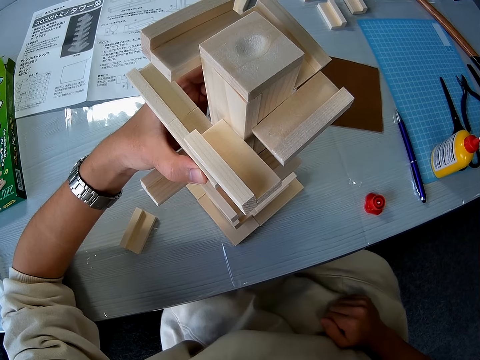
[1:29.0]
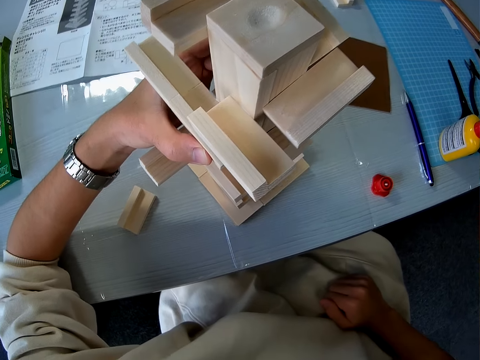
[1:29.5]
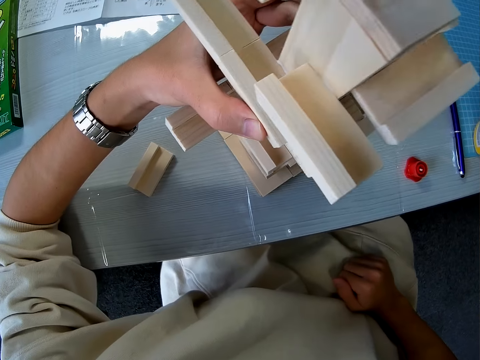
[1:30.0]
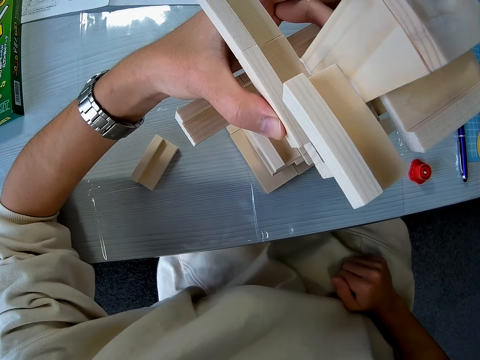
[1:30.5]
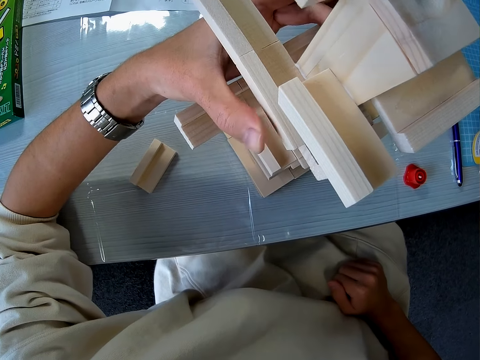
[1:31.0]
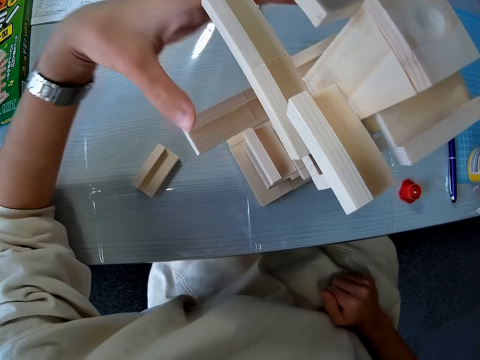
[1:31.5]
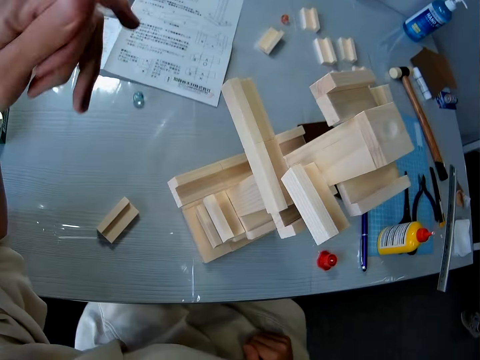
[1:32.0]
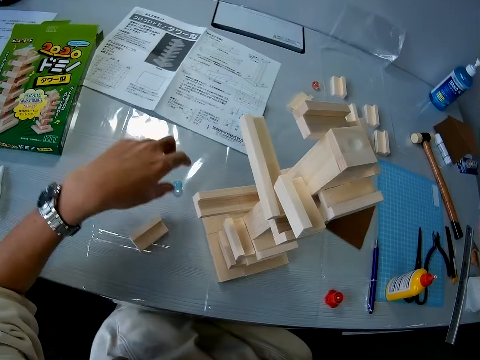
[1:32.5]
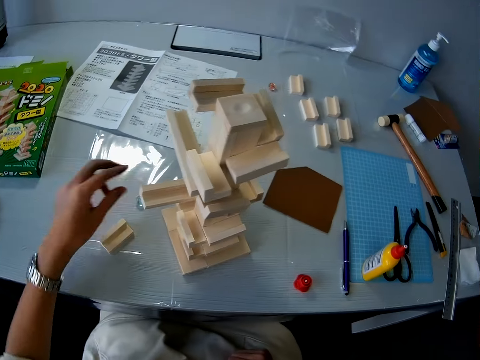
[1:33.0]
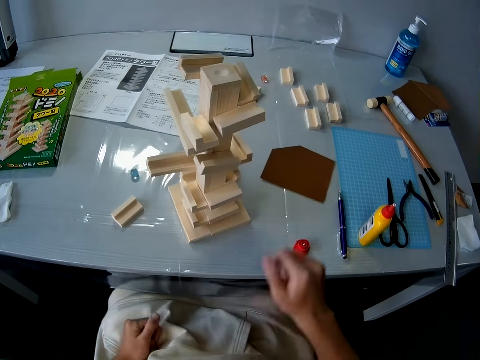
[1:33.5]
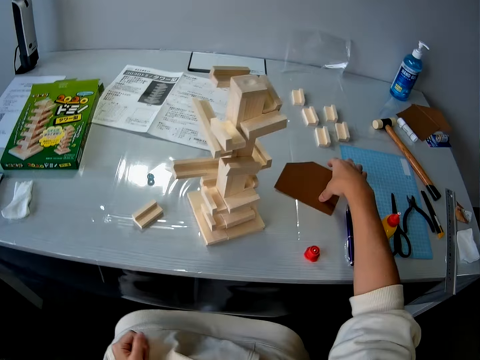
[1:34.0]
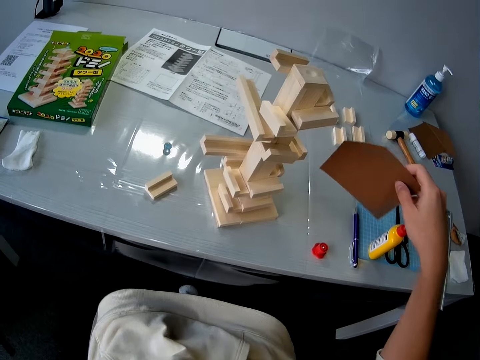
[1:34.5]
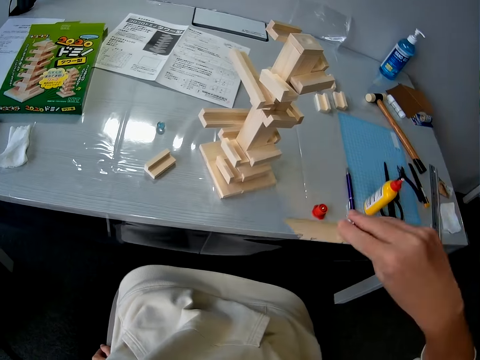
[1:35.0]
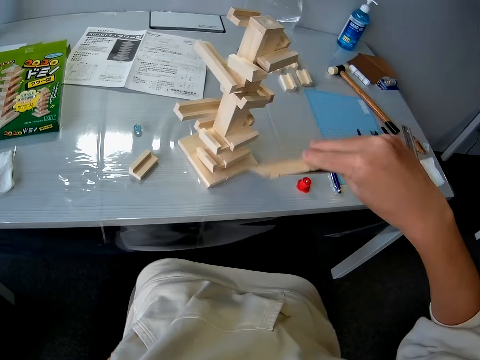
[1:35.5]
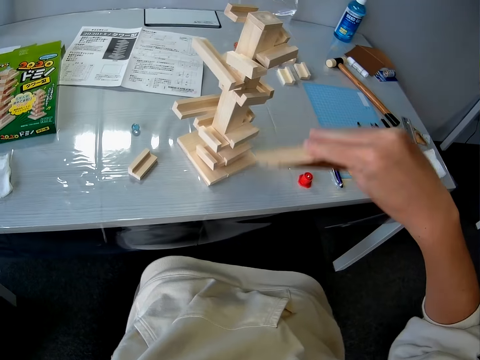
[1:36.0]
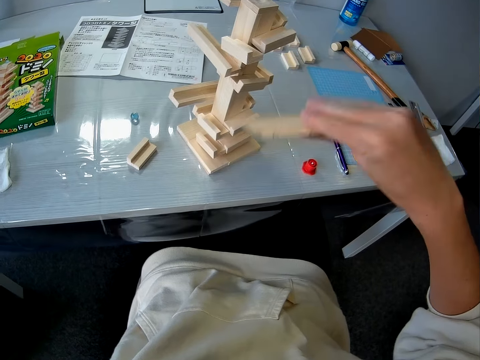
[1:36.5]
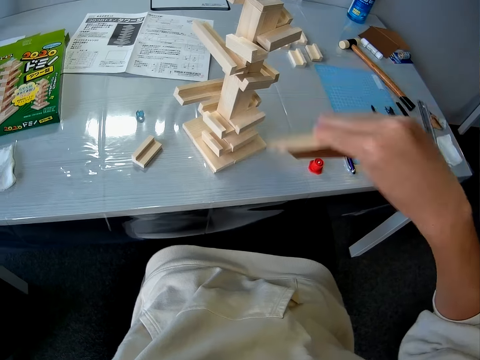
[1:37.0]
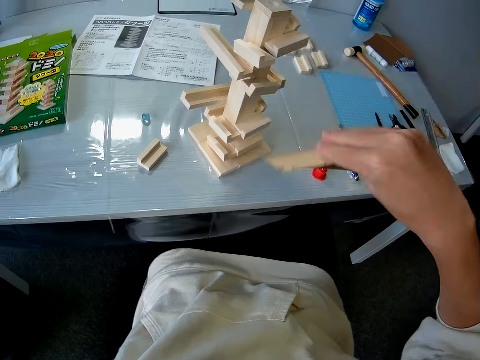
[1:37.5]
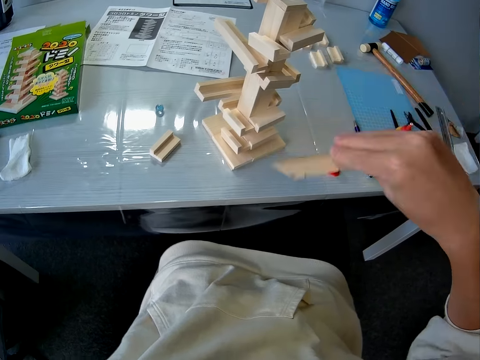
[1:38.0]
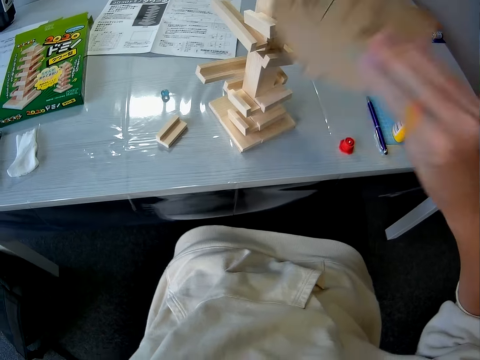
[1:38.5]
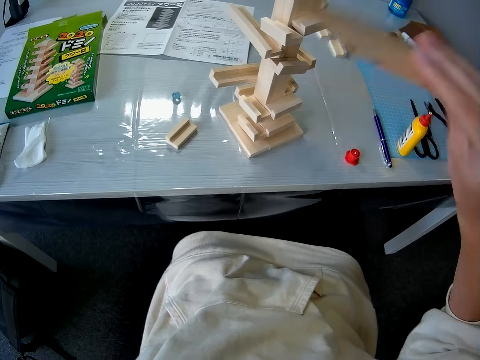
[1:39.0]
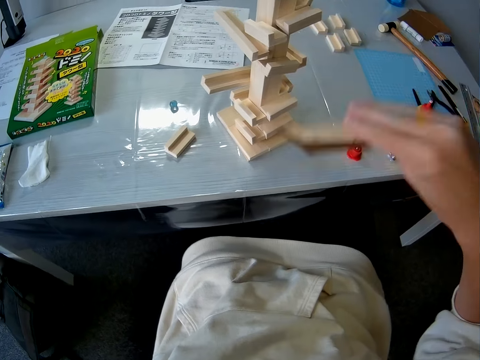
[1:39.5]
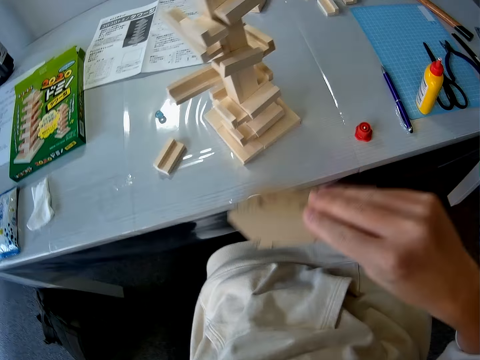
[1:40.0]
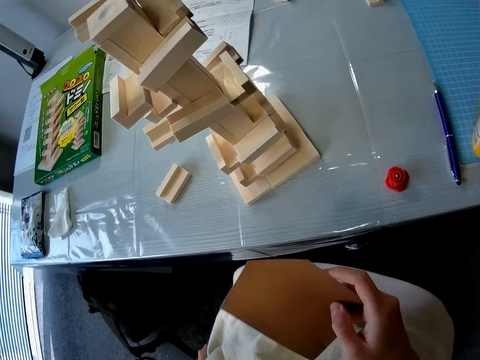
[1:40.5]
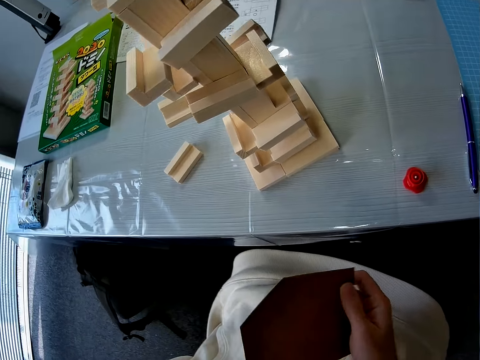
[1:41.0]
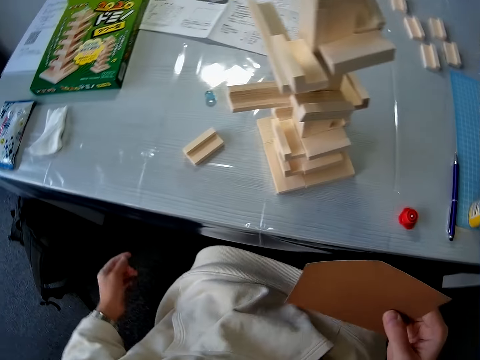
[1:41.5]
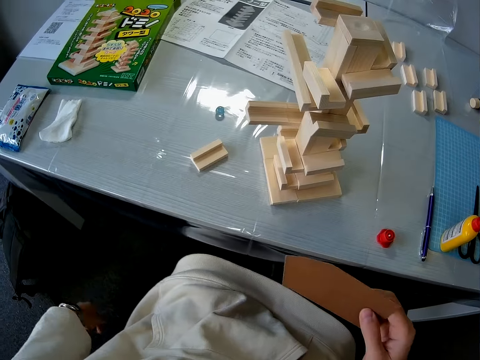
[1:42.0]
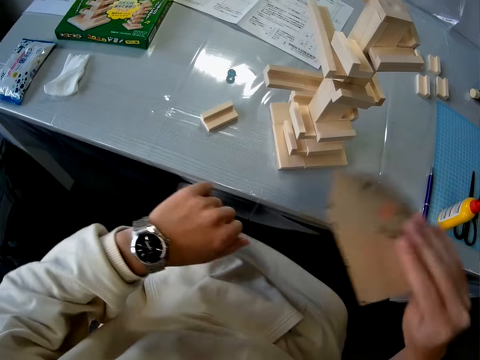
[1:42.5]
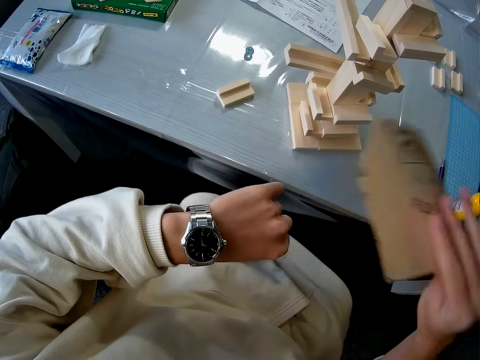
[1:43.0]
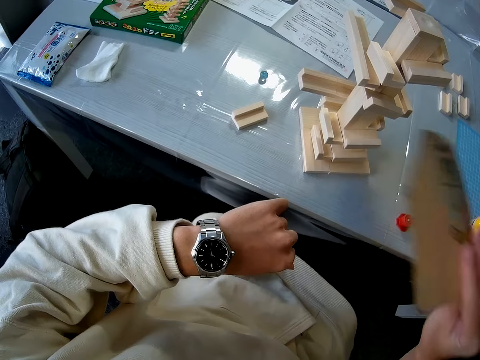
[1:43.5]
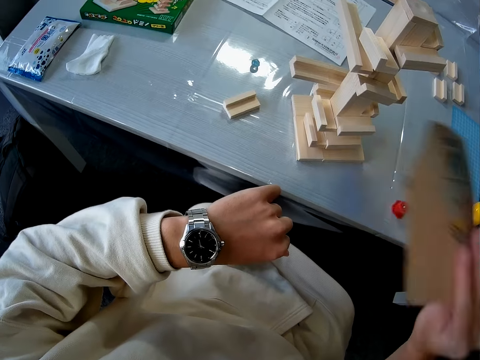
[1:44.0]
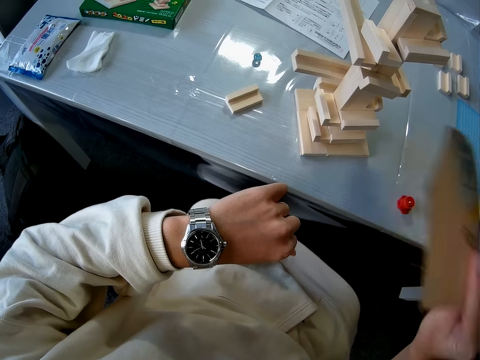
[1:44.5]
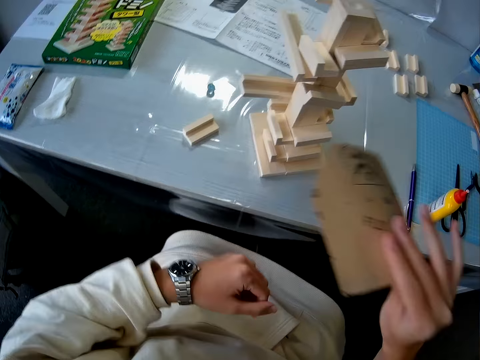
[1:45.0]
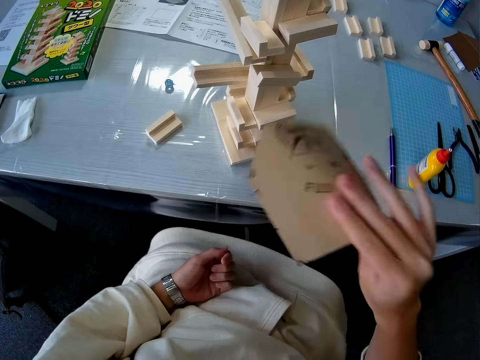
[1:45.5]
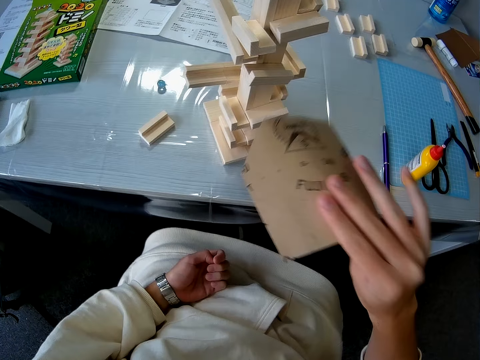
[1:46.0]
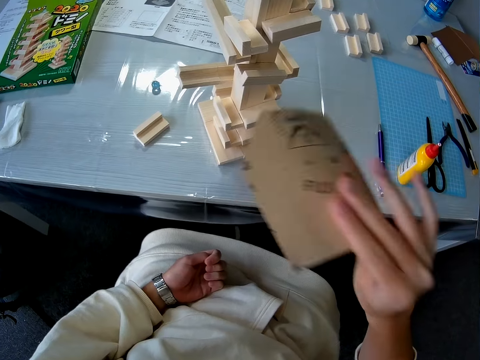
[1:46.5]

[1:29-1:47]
The camera wearer attempts picking up the glass ball from the table with his left hand. He picks up a paper craft from the table with his right hand. He fans the wooden topple brick game with the paper craft. He stops fanning the wooden topple brick game with the paper craft. He continues fanning the wooden topple brick game with the paper craft. He checks a watch on his wrist.

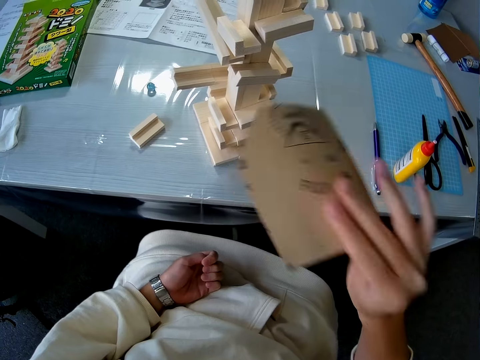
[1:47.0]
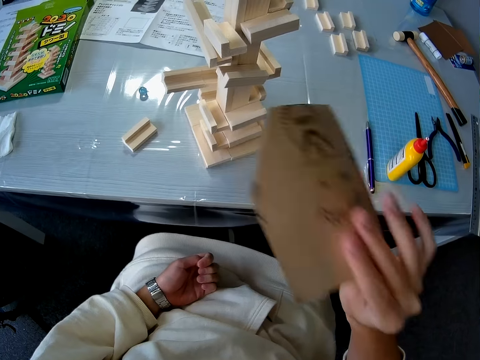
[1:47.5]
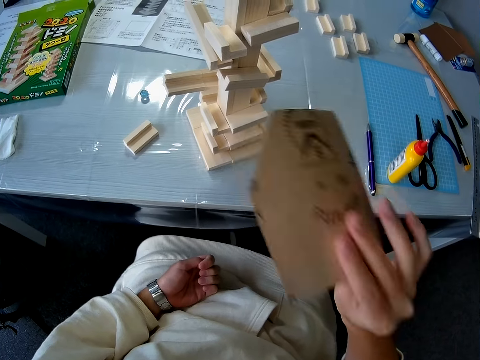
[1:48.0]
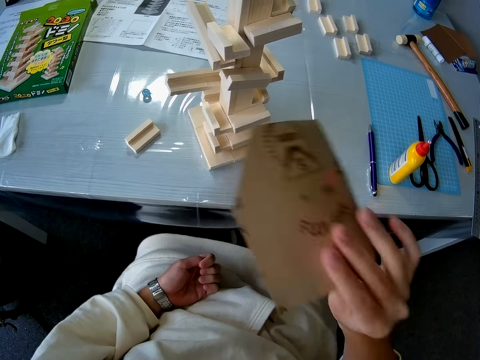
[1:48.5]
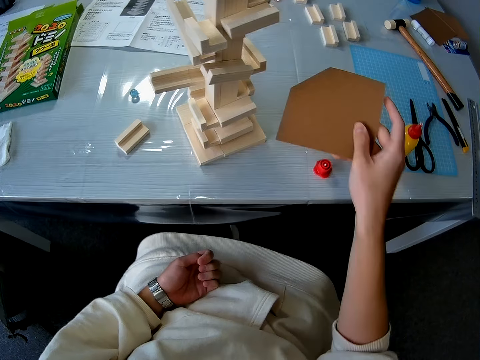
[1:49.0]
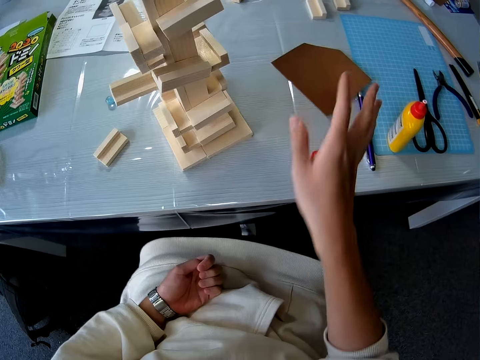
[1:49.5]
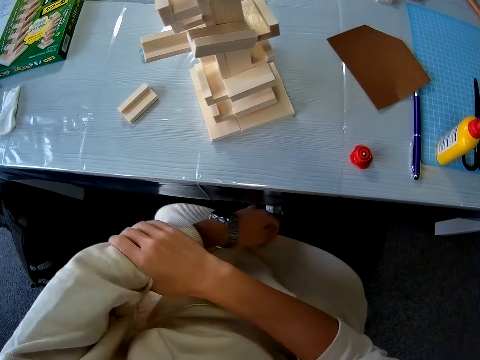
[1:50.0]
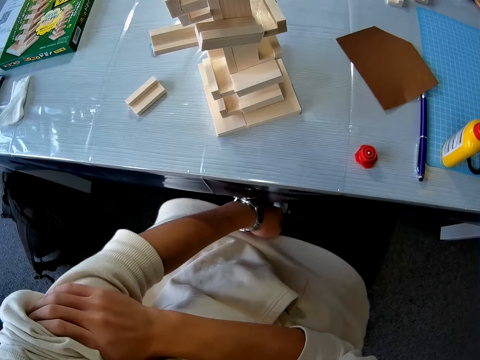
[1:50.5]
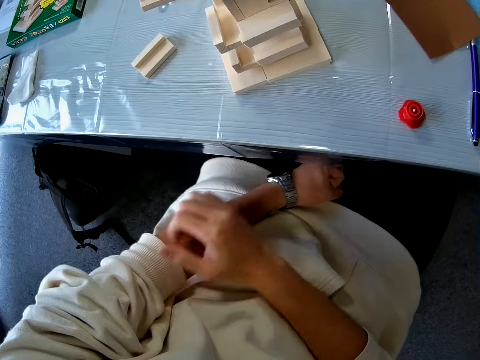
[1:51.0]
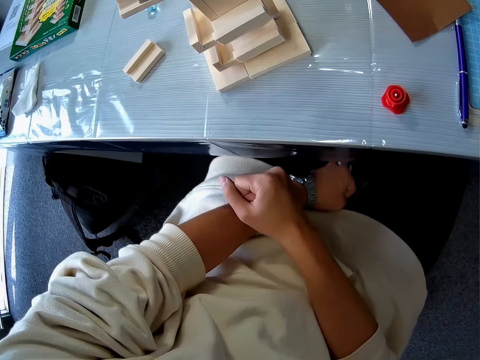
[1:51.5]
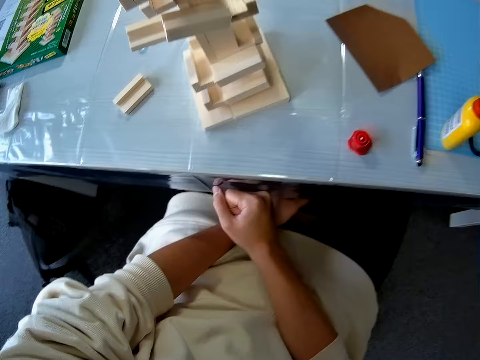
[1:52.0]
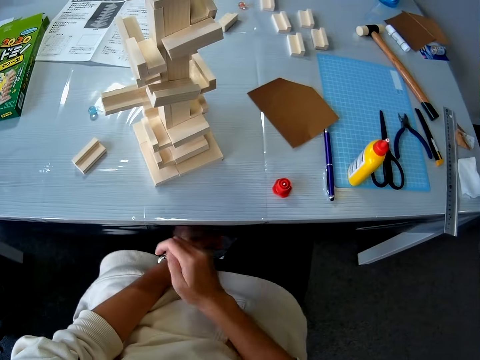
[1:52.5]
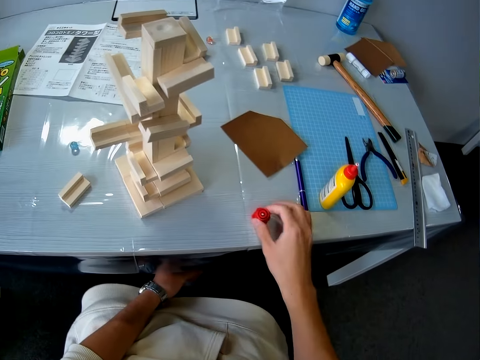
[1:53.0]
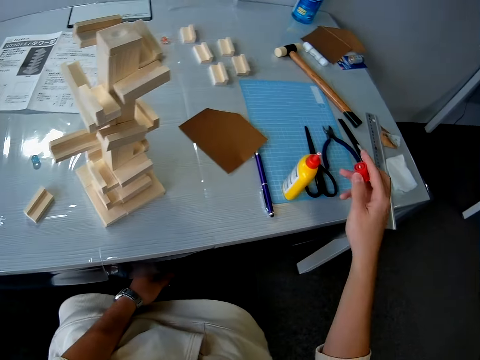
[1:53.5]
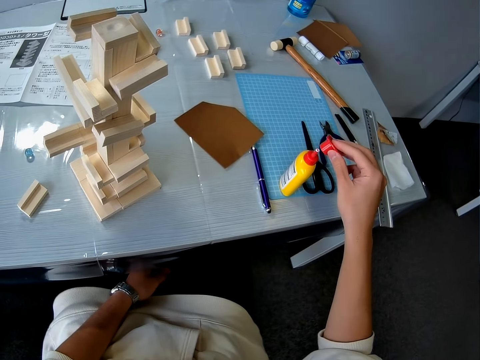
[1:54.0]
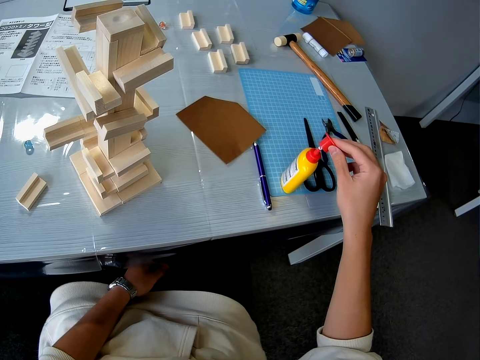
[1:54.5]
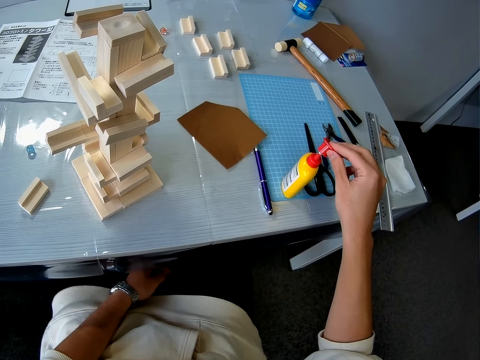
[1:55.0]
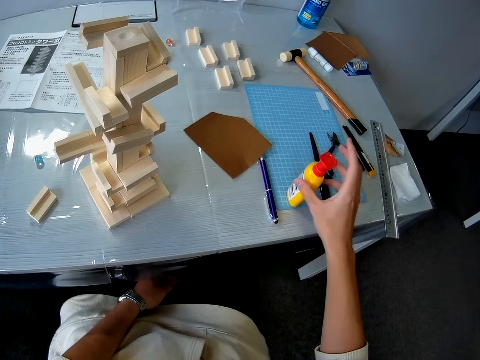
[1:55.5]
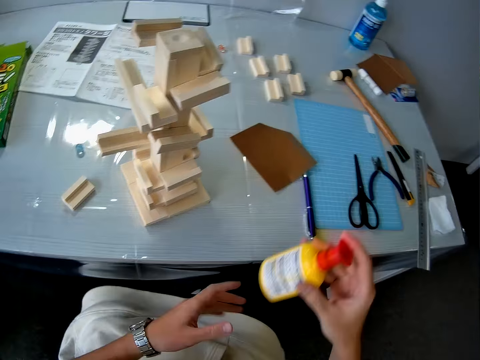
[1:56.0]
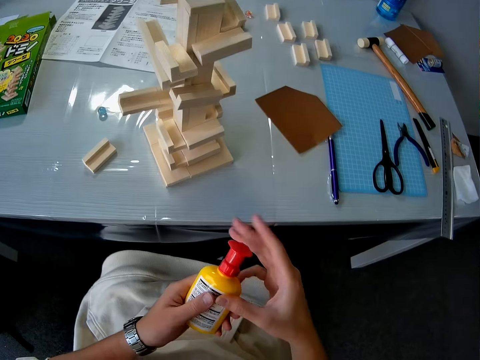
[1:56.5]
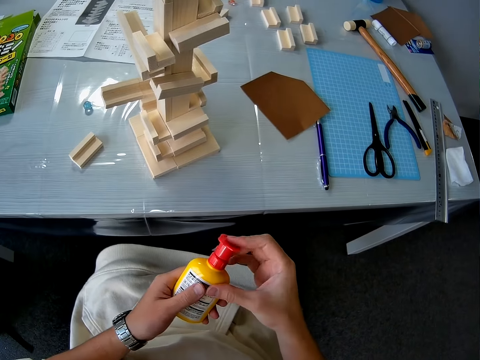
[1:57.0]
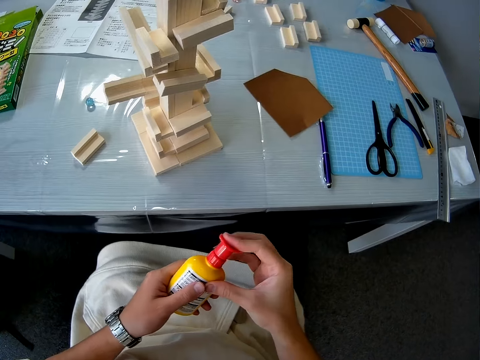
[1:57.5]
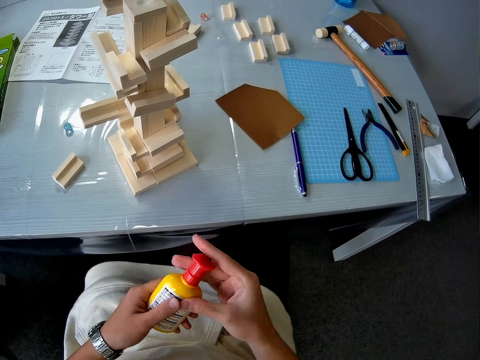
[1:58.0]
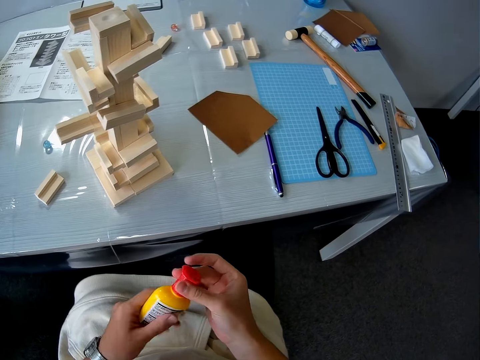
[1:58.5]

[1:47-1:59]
The camera wearer drops the paper craft on the table. He adjusts the left sleeve of his sweater with his right hand. He picks up the cover of a glue bottle from the table with his right hand. He covers the glue bottle. He picks up the glue bottle from the table with his right hand and tightens the cover of the glue bottle with his right hand.
